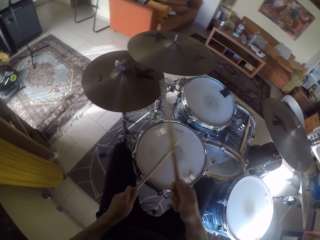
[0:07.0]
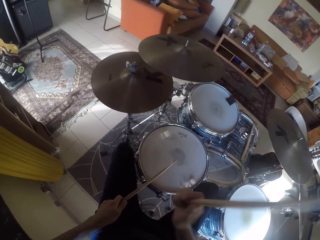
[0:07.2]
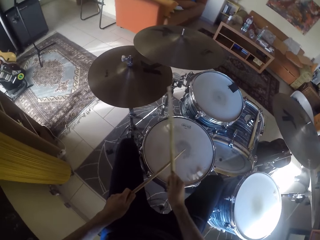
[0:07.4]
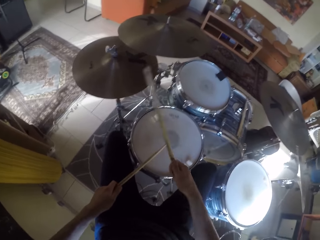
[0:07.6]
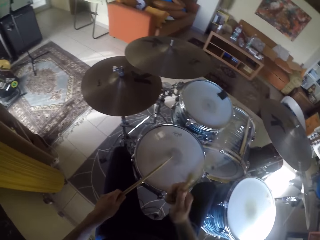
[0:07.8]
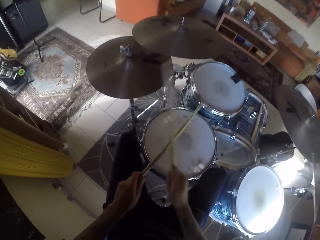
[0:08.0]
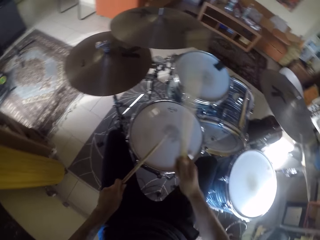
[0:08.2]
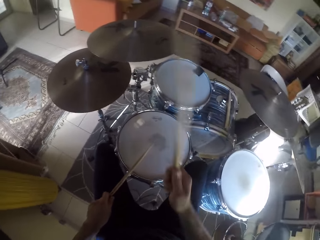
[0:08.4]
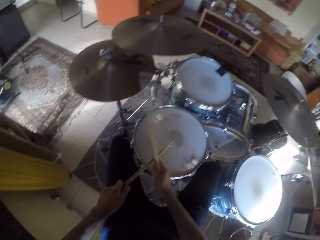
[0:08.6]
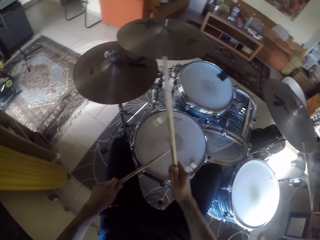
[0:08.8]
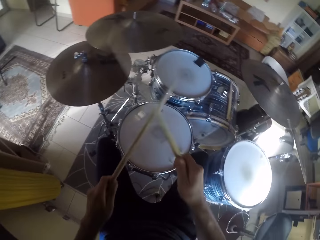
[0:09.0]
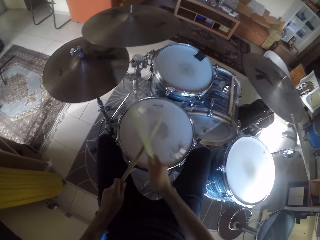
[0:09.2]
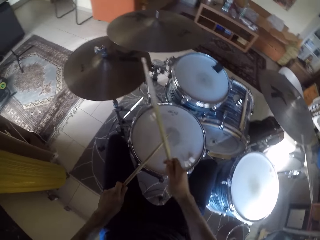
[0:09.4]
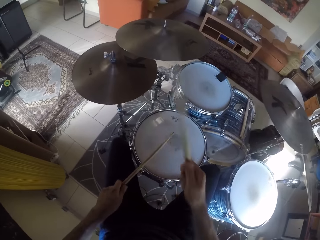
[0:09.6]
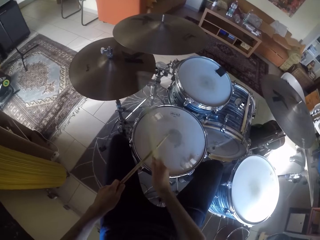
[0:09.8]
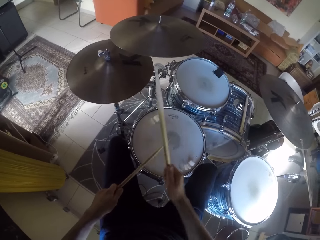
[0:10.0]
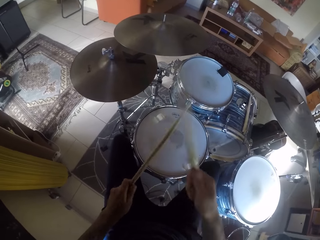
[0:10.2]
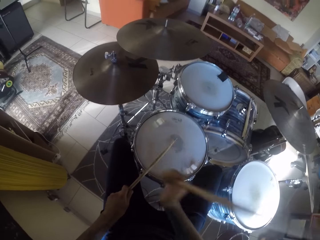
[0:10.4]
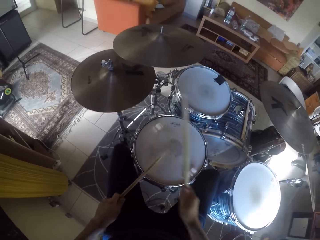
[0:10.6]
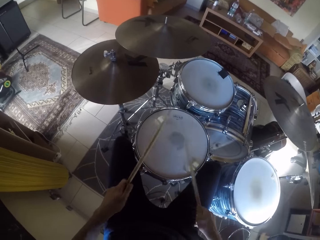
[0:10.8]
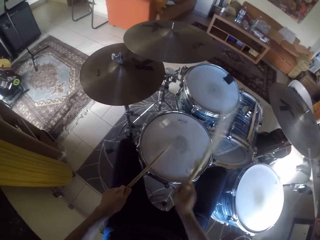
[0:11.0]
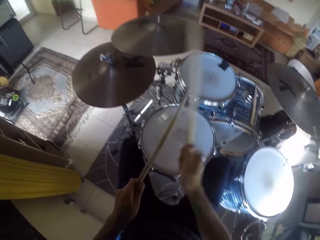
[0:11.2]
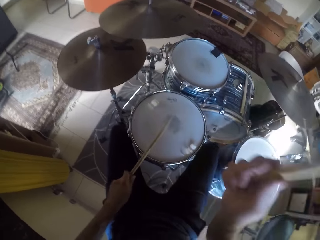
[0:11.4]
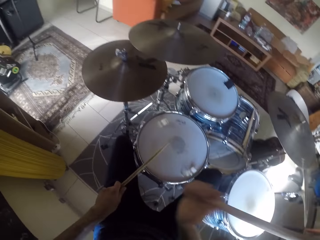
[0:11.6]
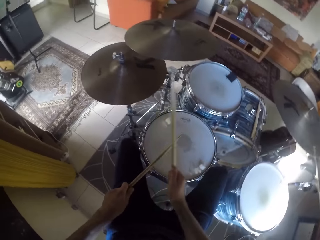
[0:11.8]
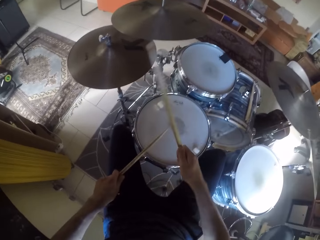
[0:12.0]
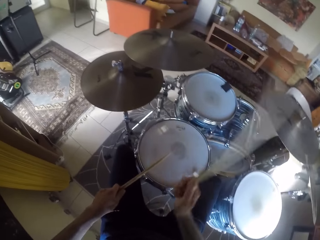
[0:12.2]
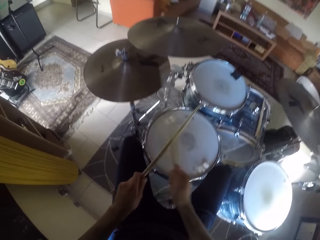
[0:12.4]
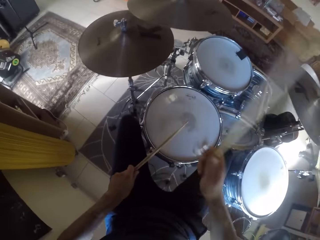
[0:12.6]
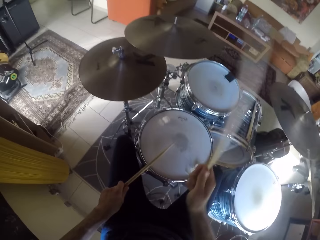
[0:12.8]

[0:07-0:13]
The camera wearer plays the drum set with the drumsticks in his hands.

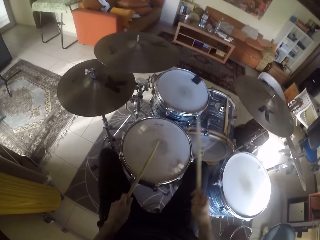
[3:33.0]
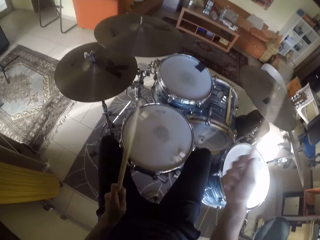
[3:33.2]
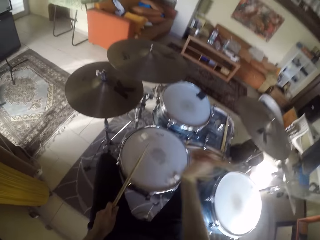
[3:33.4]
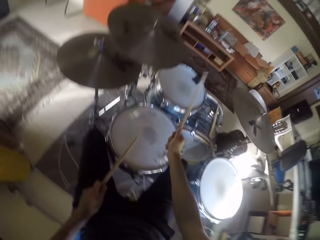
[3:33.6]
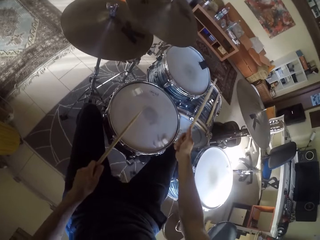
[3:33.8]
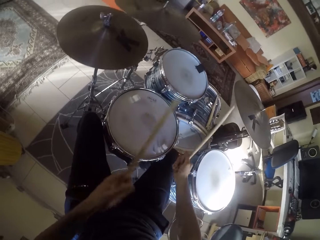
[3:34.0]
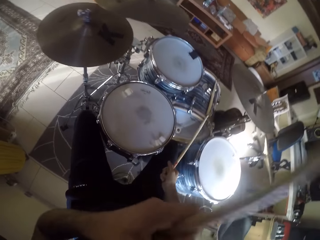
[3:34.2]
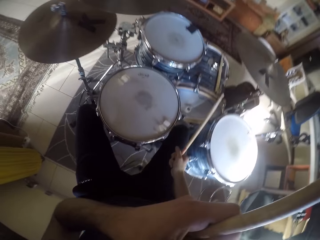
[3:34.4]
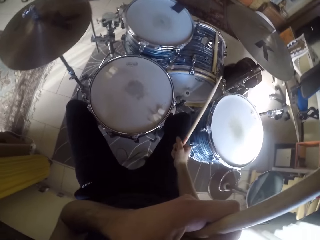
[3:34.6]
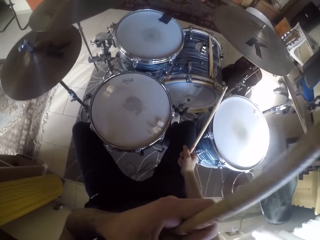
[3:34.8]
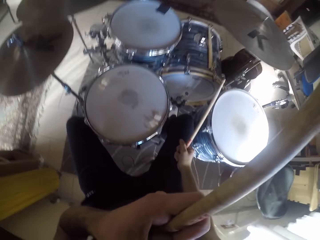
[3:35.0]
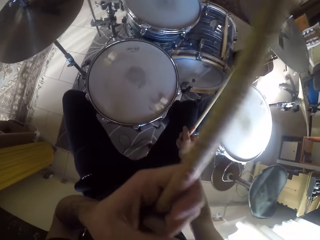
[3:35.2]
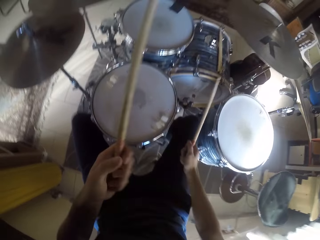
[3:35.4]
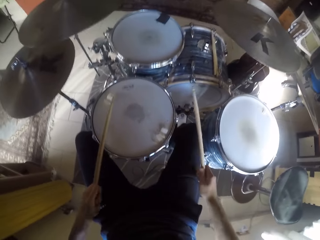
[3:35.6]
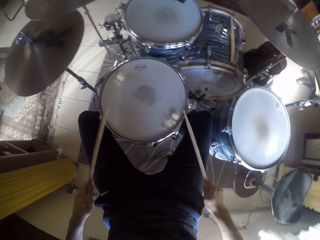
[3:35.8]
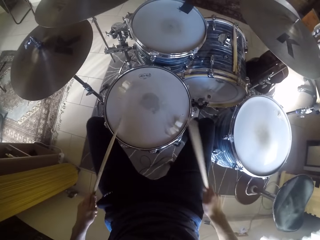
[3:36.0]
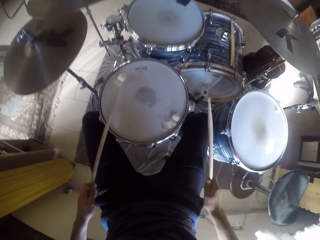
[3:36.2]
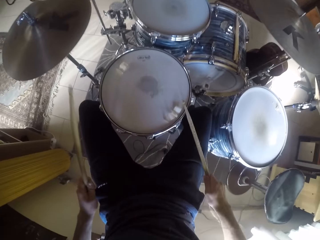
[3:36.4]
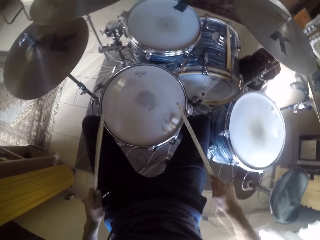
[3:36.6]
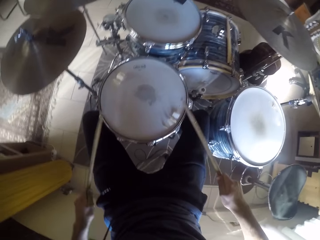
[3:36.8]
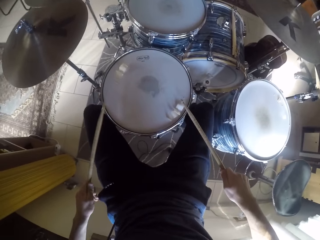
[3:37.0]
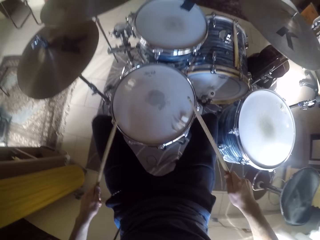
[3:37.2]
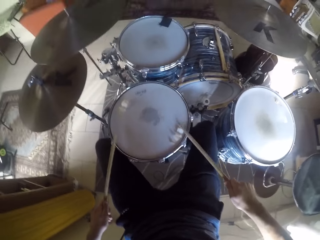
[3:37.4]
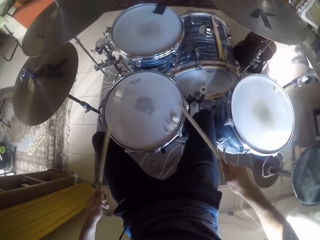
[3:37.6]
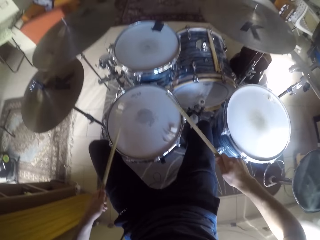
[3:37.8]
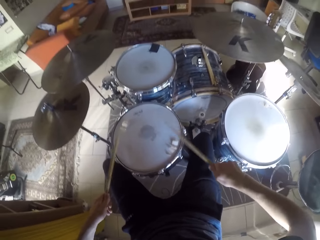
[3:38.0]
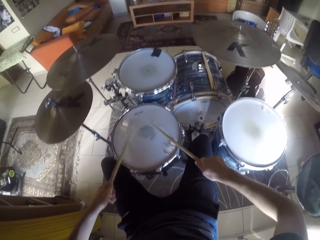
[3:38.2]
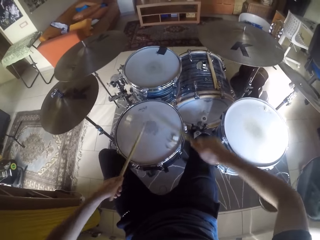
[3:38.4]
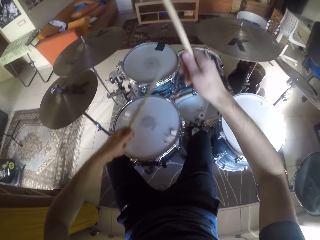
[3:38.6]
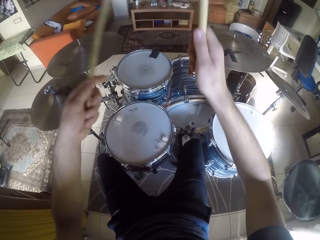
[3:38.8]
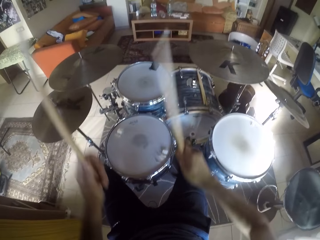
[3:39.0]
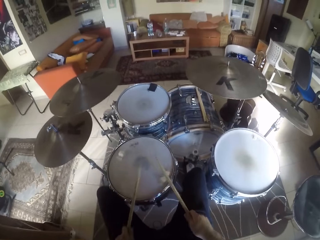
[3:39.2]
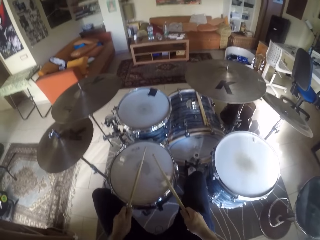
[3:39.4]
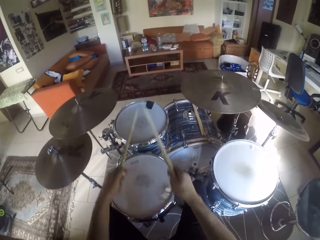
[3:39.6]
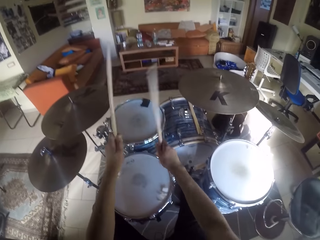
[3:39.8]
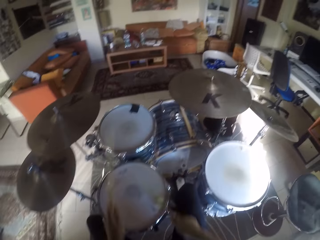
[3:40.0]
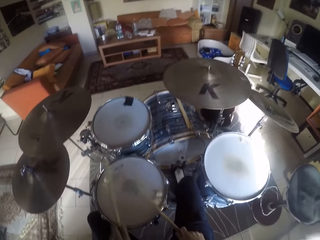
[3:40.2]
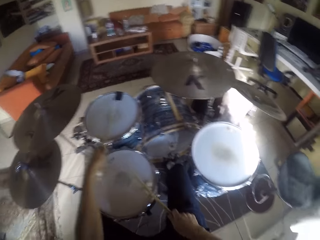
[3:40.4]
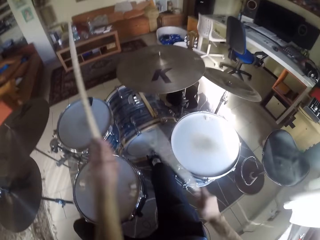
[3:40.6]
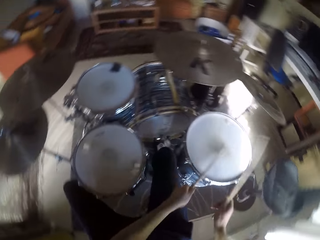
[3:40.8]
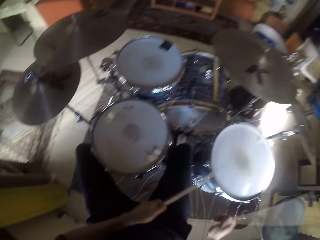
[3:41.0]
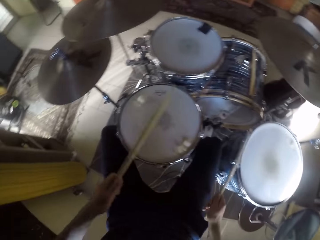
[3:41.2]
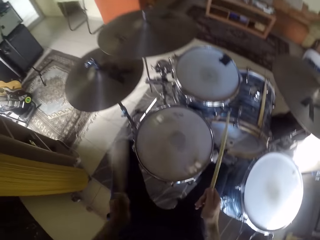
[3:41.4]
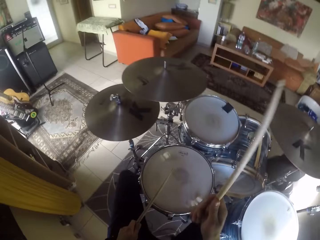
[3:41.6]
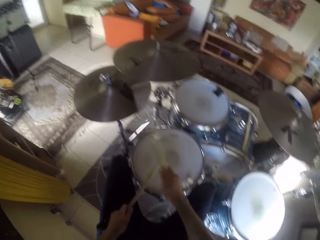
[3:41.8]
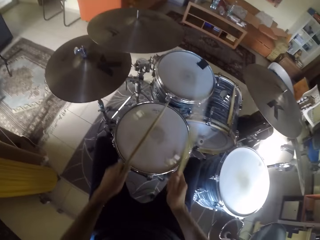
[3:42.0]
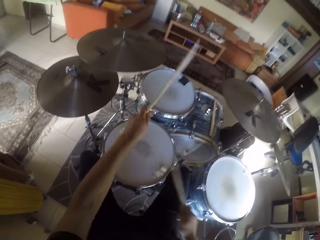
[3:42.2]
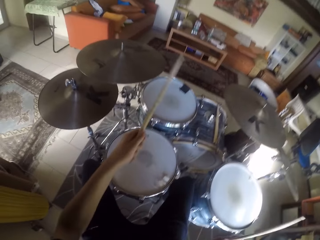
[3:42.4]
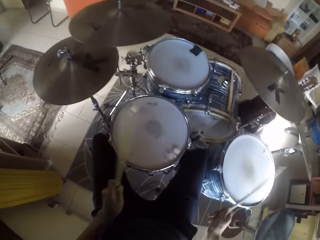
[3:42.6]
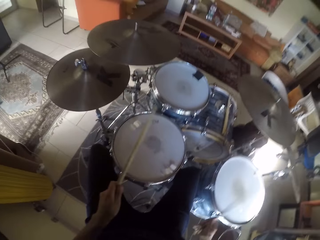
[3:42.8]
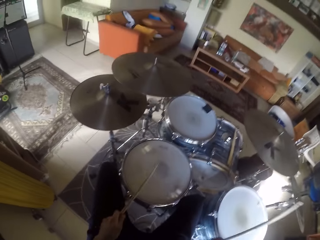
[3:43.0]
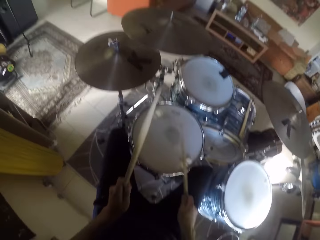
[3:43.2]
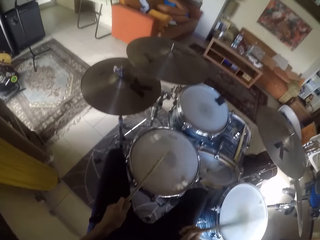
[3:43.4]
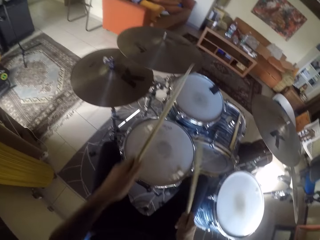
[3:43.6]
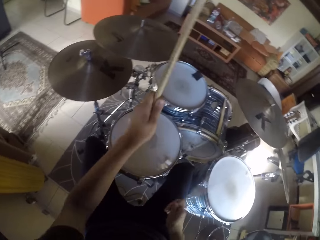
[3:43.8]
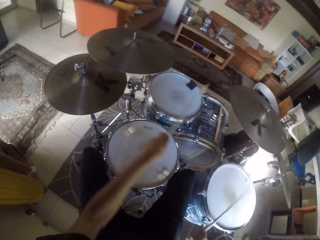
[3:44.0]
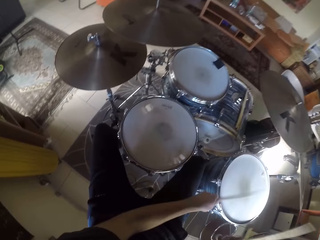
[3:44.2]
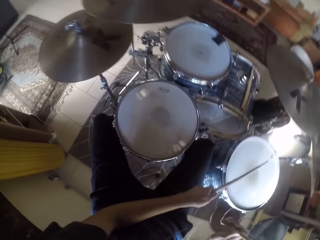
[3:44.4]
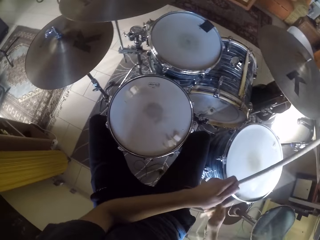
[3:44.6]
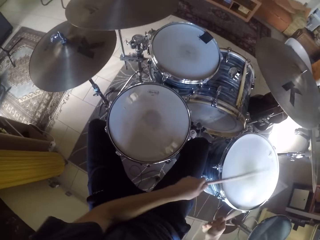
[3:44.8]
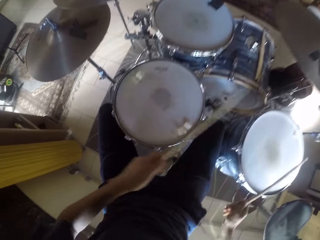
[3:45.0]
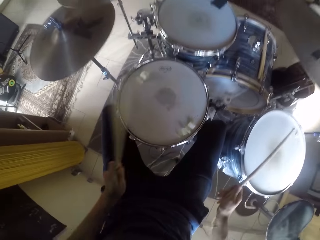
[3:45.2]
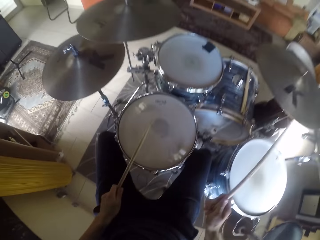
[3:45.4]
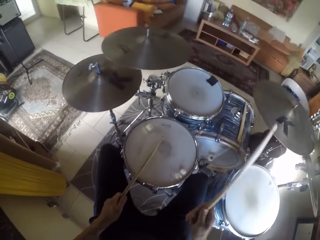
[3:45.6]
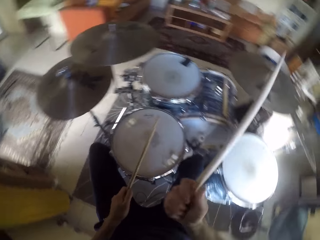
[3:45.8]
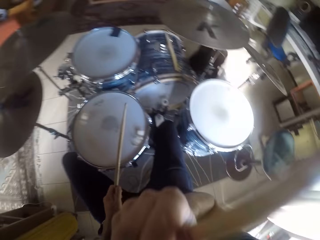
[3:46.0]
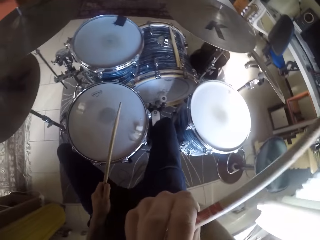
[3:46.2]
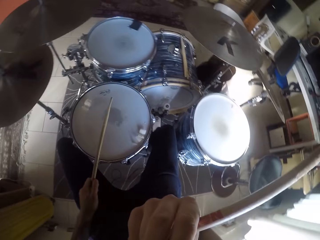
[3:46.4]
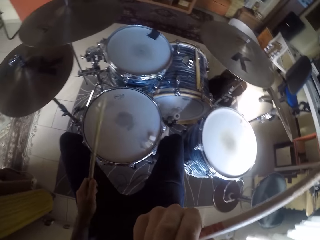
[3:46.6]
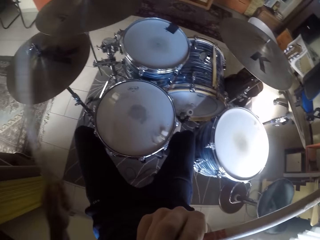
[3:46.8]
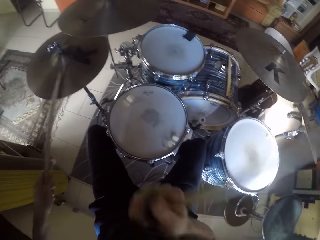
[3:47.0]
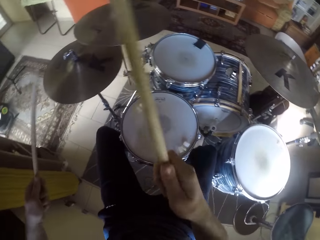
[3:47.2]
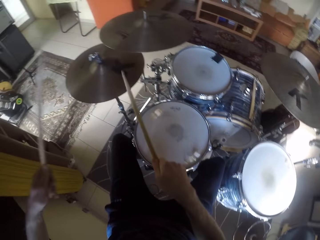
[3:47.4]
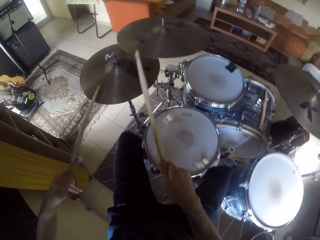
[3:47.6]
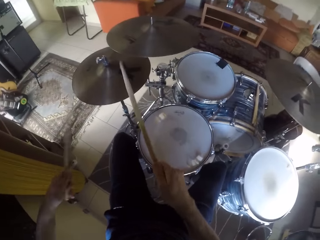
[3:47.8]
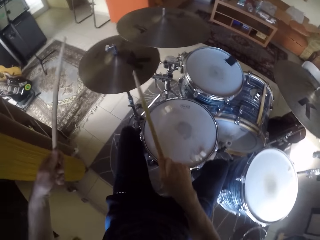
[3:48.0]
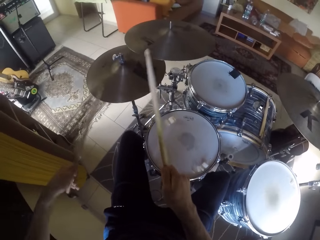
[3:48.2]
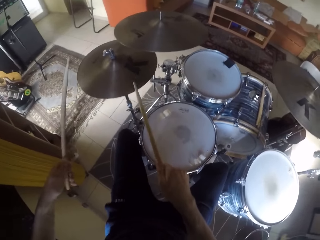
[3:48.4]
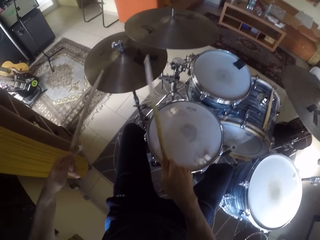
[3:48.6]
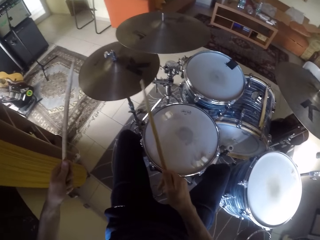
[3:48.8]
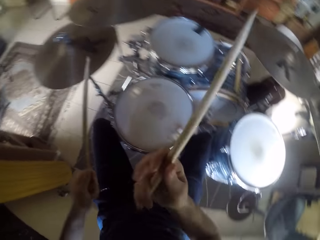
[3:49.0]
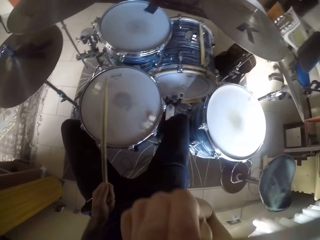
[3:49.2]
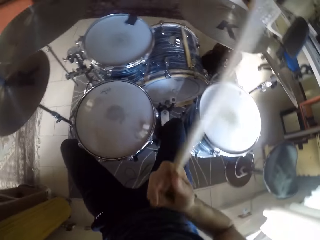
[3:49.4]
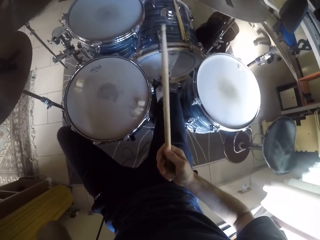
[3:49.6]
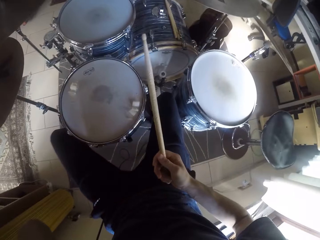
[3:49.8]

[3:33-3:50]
The camera wearer touches his nose with his left hand. He plays the drum set with the drumsticks in his hands. He touches his nose with his right hand. He wipes his face with his hand. He plays the drum set with the drumsticks in his hands. He wipes his face with his hand.
